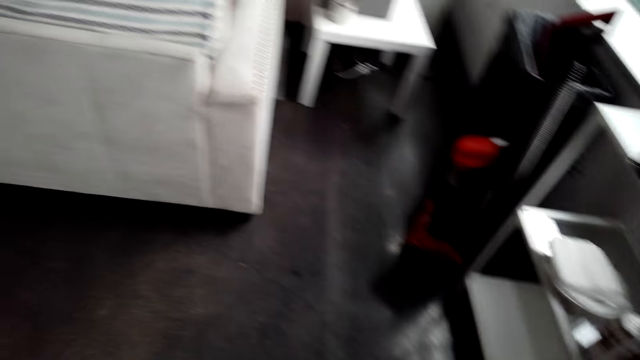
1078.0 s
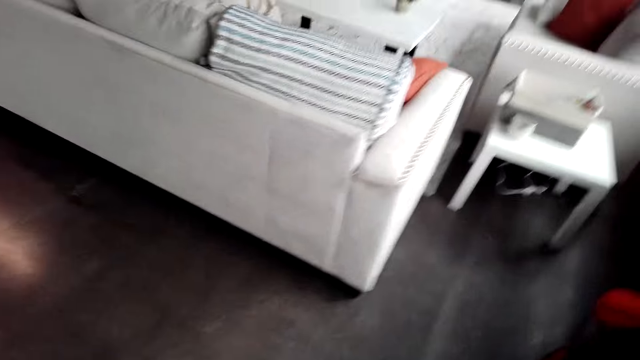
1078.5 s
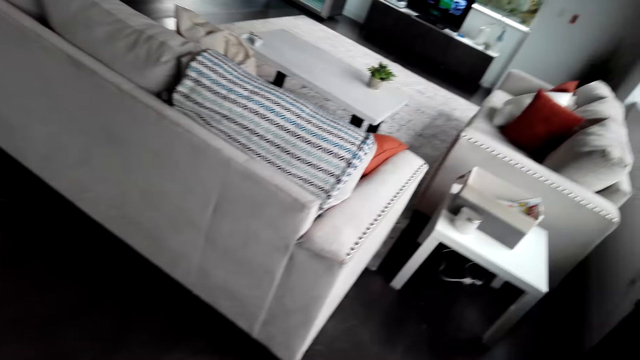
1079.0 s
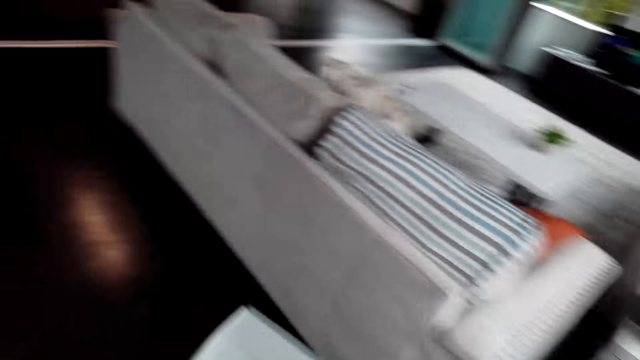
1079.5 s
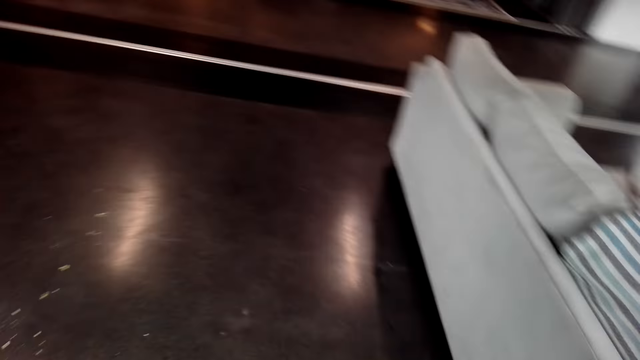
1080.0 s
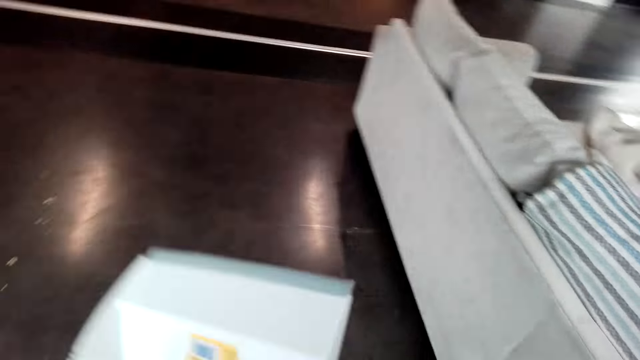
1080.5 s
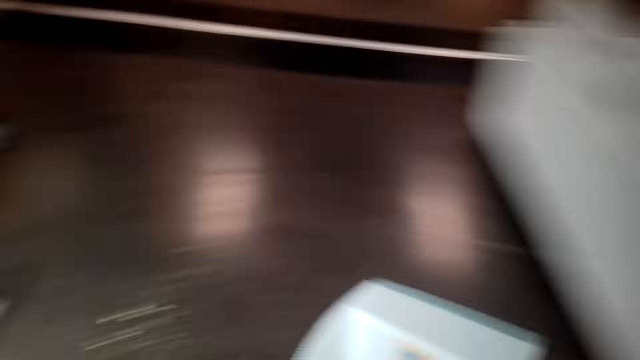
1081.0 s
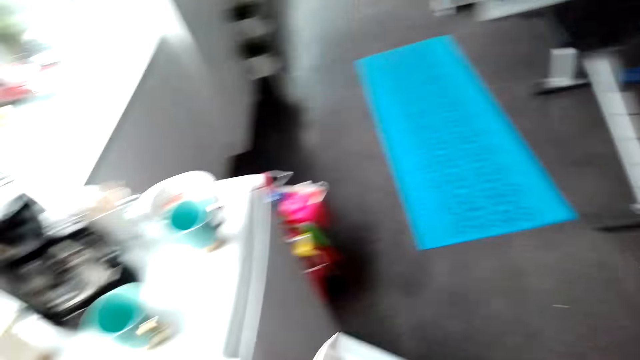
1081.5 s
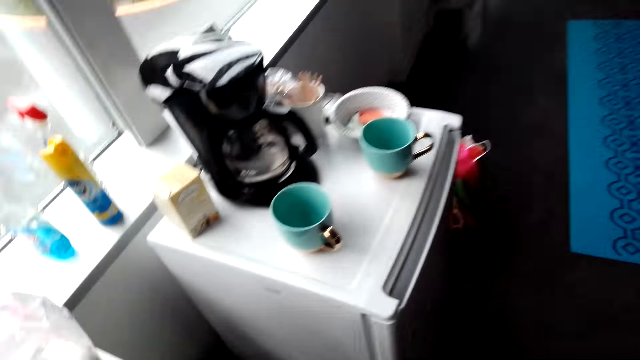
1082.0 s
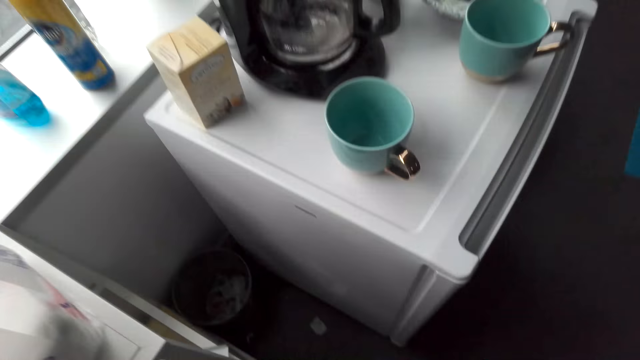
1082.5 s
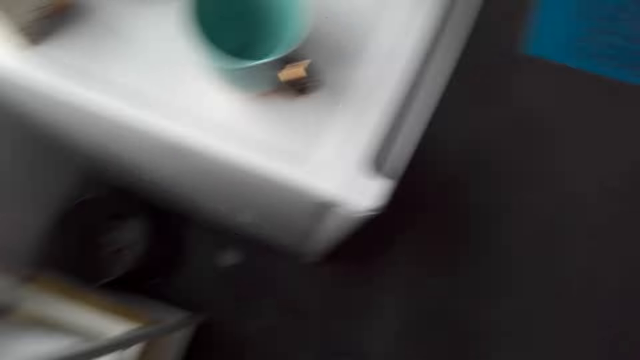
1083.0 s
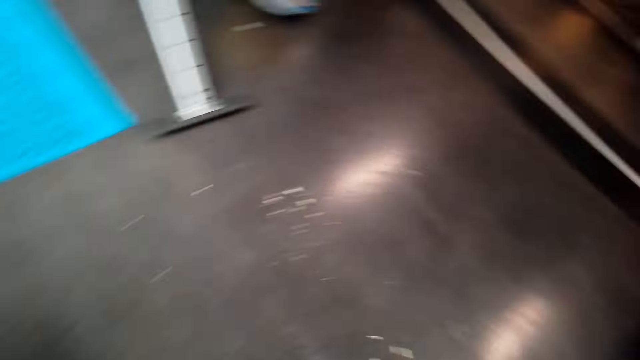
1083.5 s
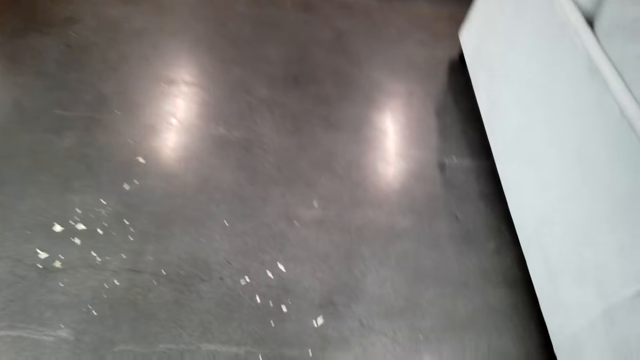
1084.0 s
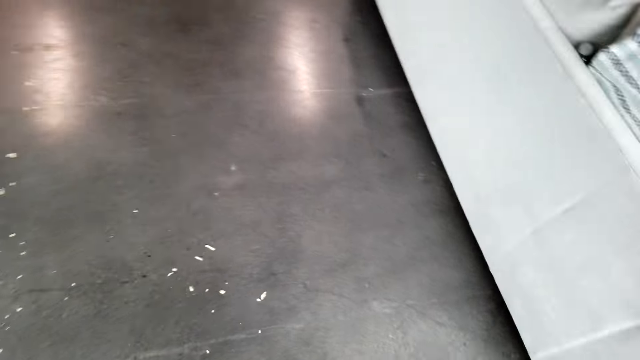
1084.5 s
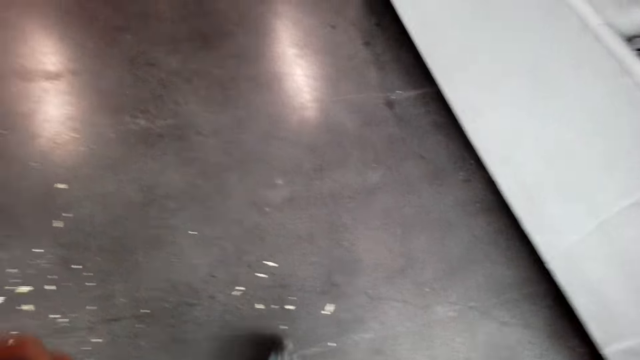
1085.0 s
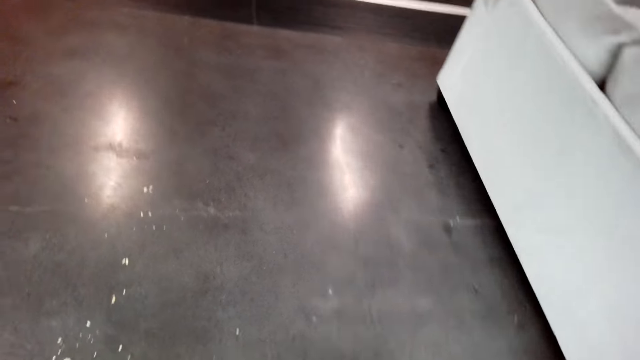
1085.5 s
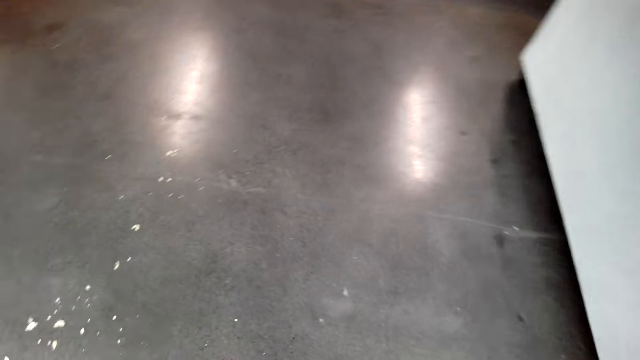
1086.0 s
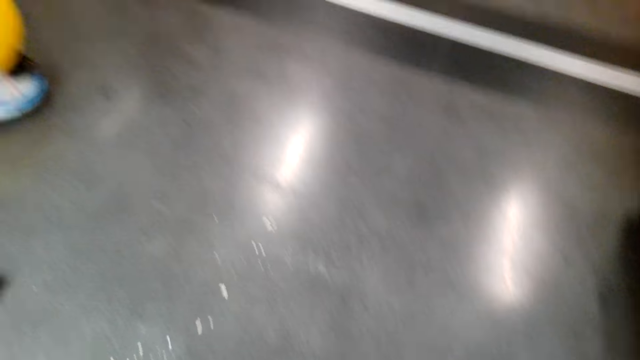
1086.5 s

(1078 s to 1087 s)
The camera wearer sweeps the floor. They hold something and walk.

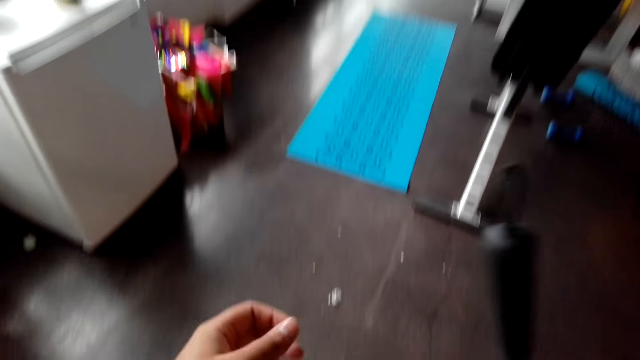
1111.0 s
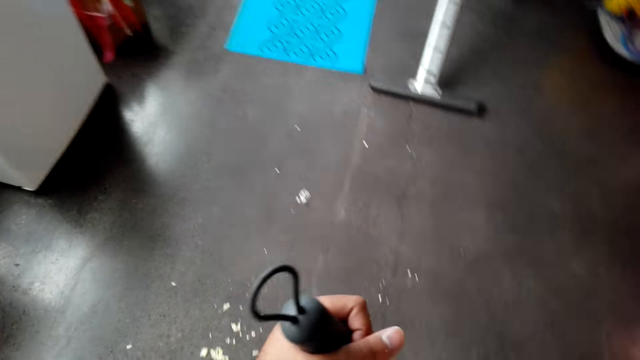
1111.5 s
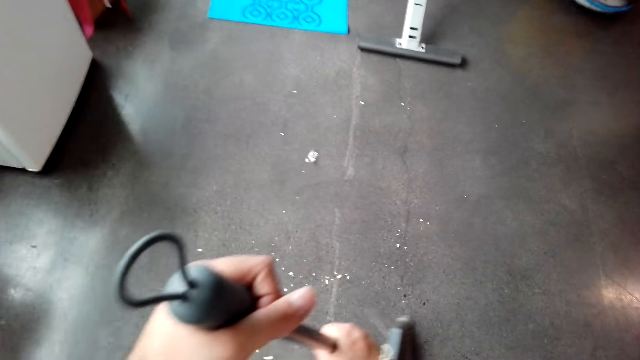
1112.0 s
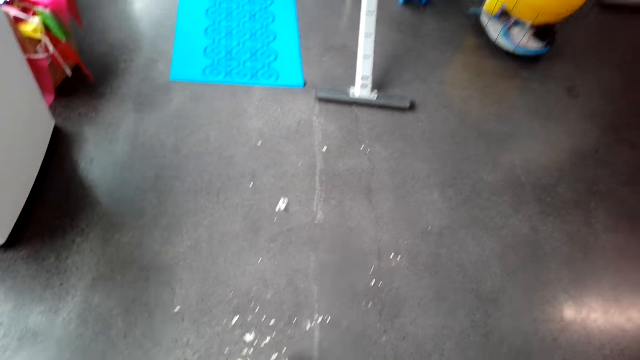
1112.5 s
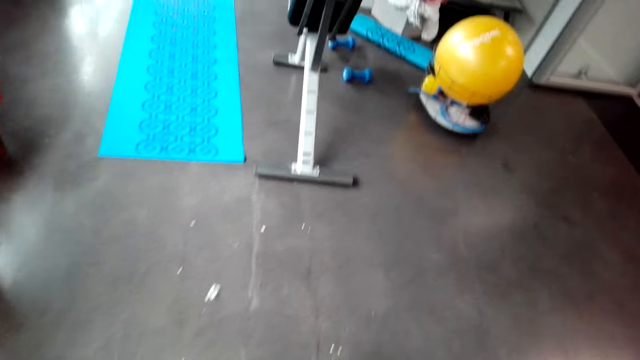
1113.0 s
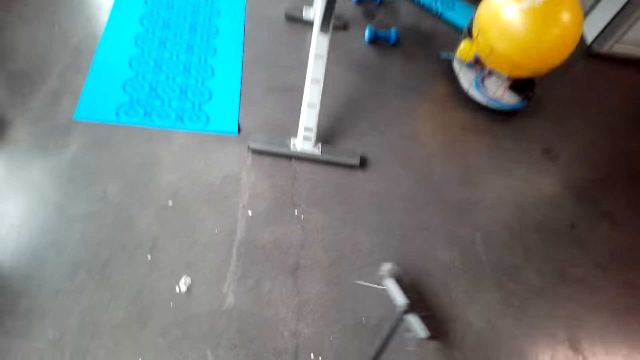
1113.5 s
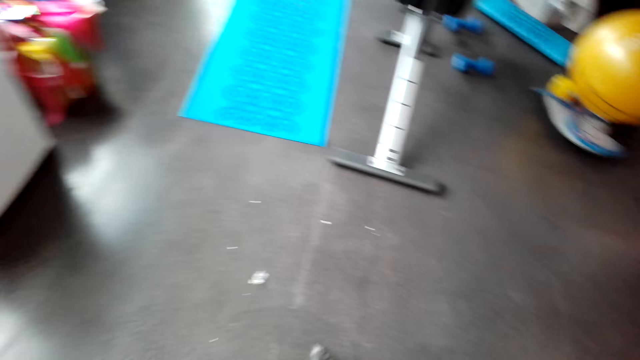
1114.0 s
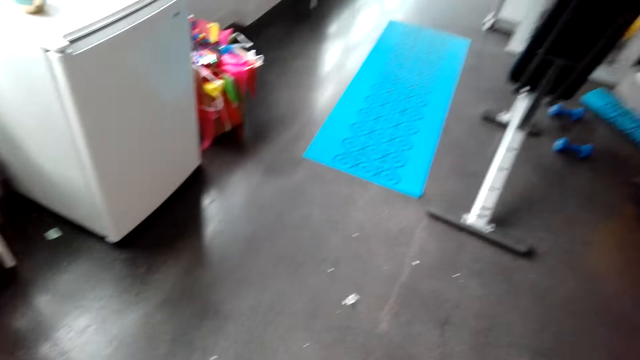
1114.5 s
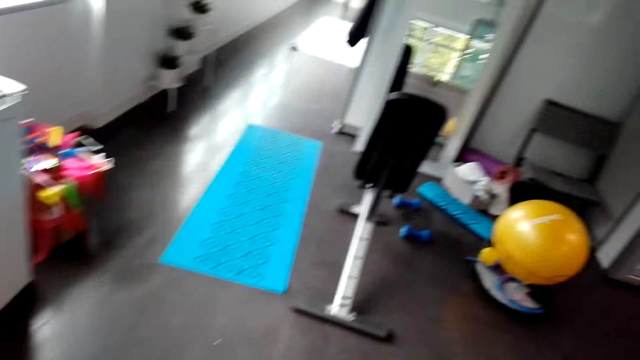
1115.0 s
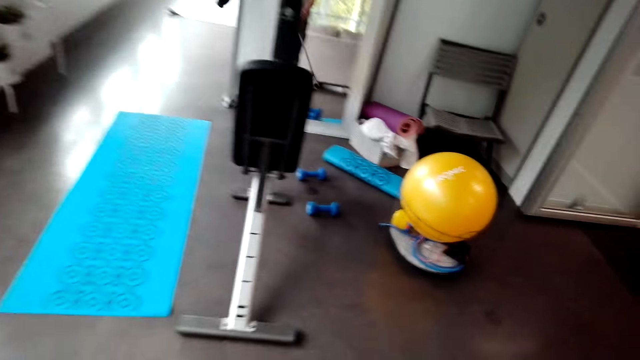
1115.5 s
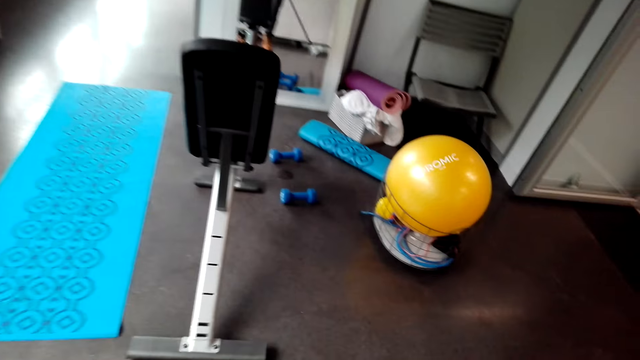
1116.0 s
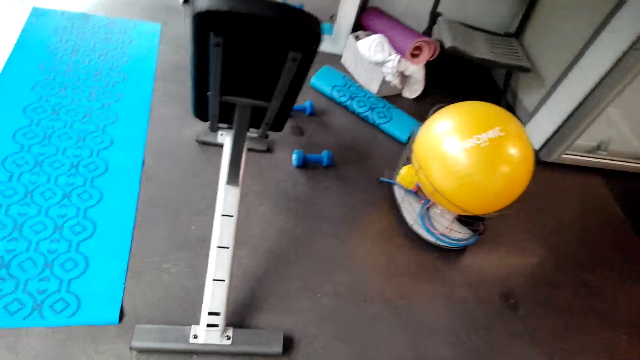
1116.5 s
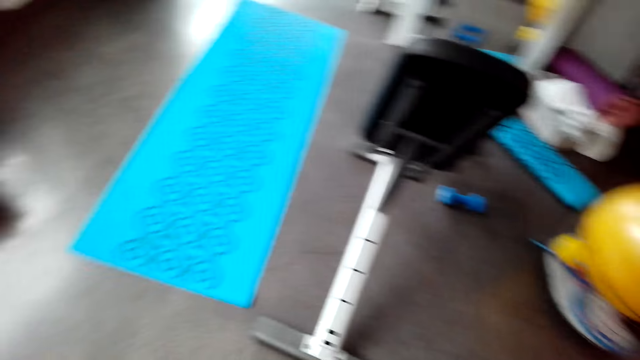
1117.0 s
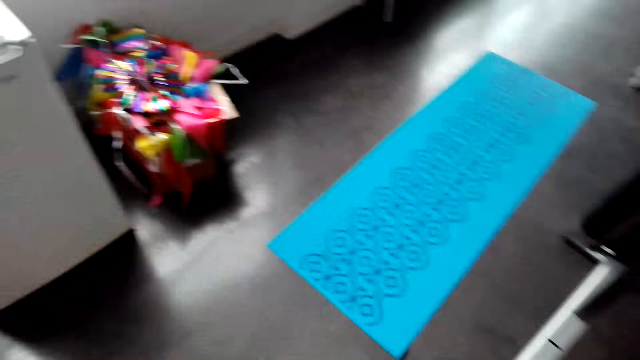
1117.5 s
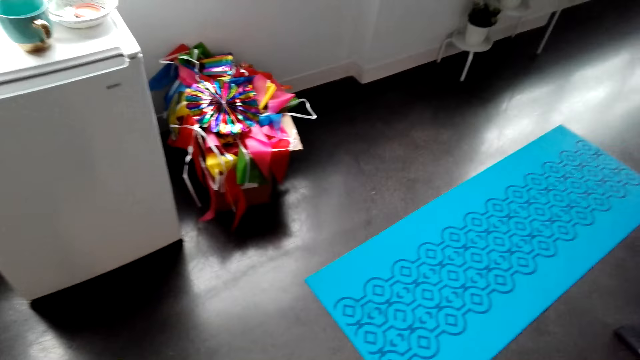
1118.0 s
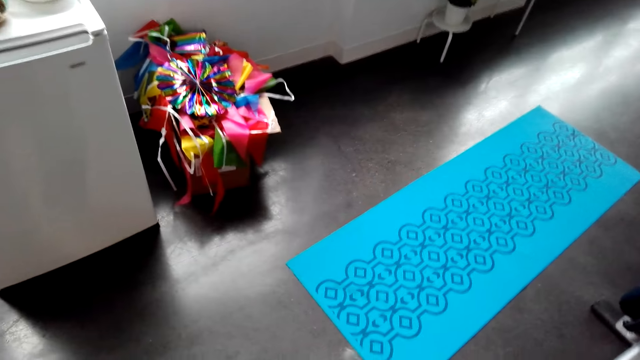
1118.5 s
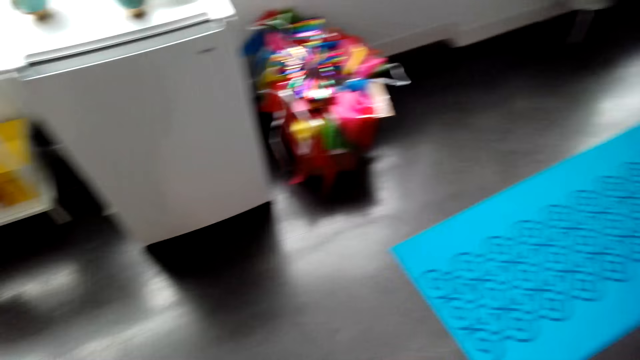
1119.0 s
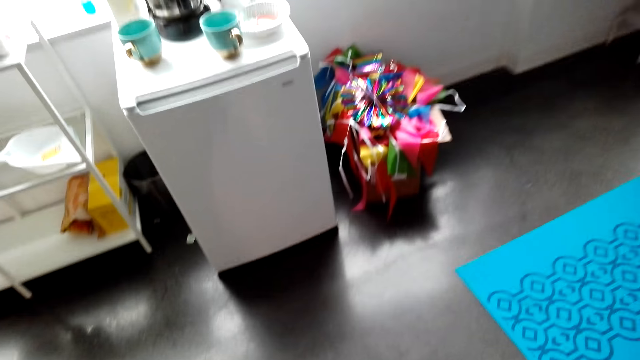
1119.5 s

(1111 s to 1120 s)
The camera wearer cleans the floor with a floor brush cleaner.

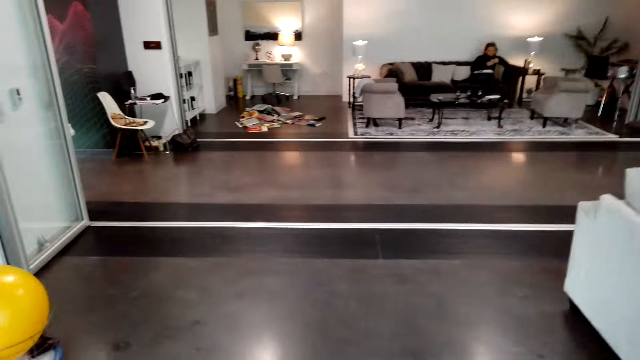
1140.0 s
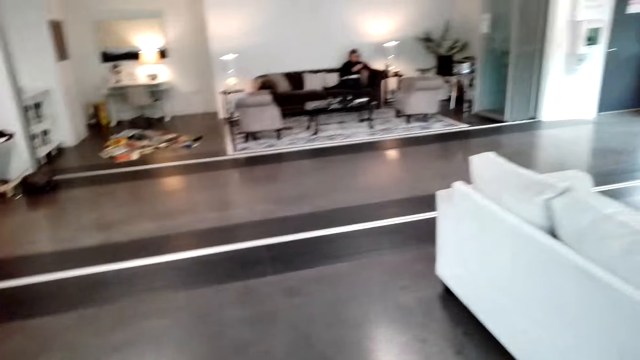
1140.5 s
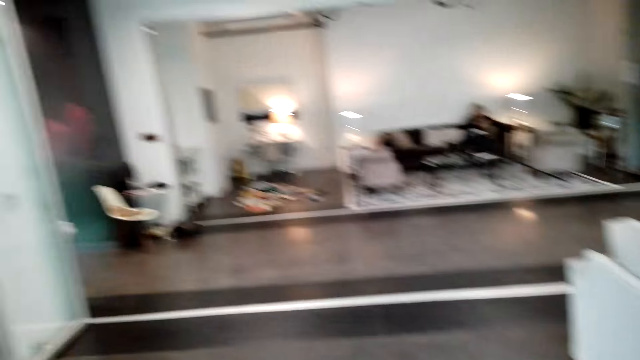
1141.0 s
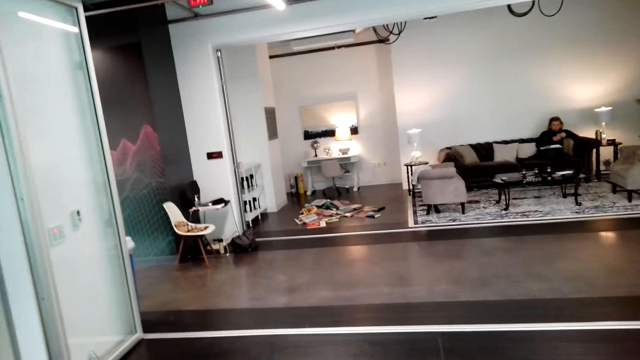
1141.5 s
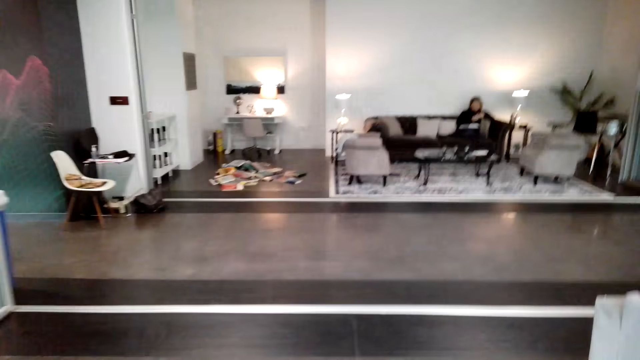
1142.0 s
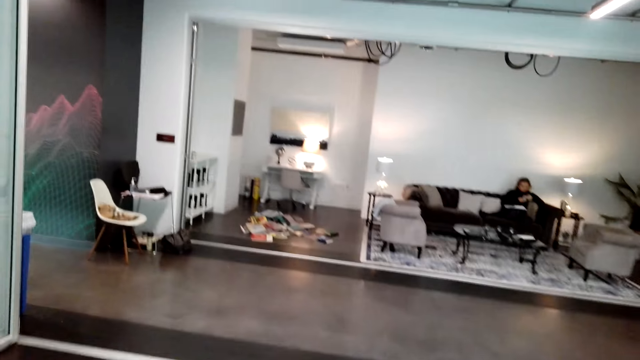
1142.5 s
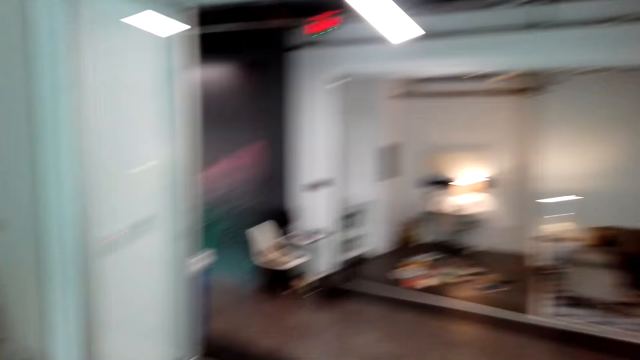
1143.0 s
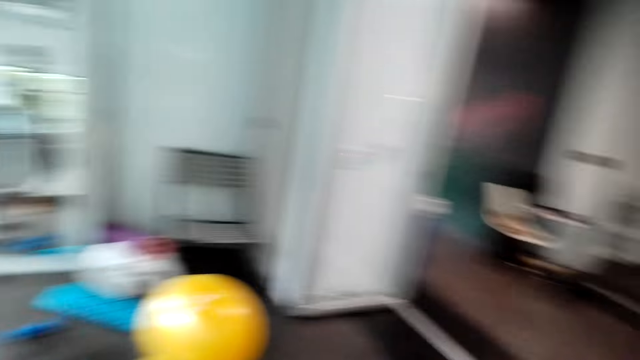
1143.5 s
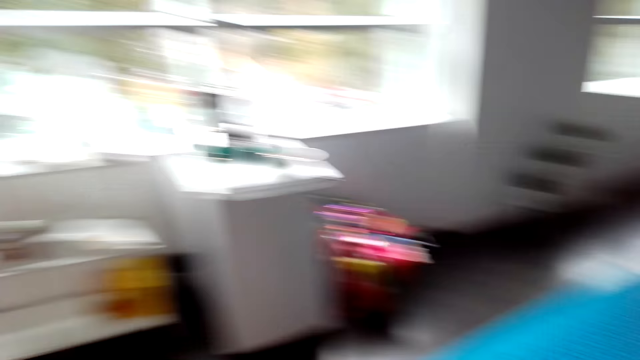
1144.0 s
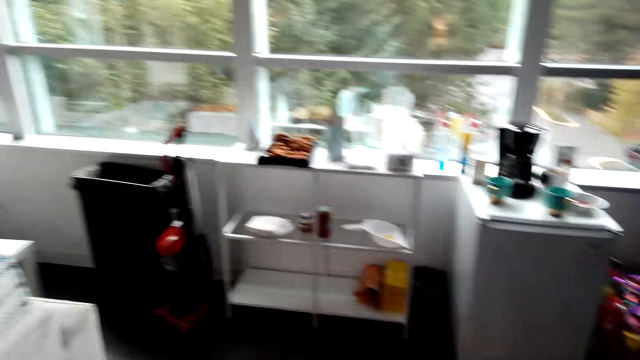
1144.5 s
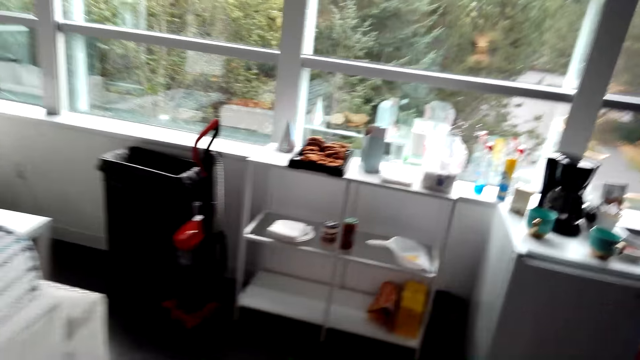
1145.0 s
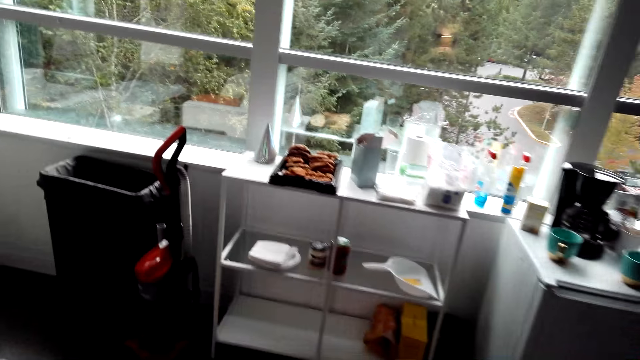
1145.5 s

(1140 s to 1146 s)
The camera wearer looks around.
